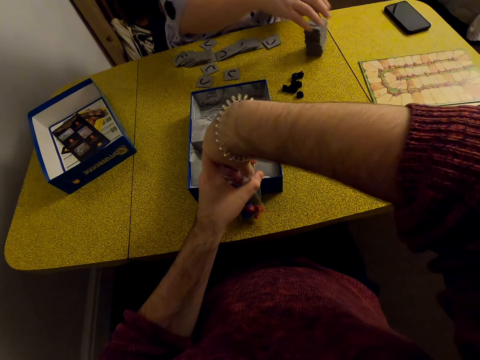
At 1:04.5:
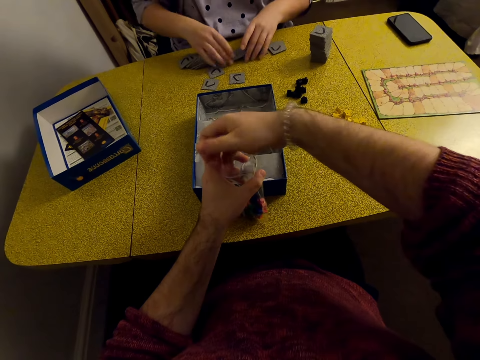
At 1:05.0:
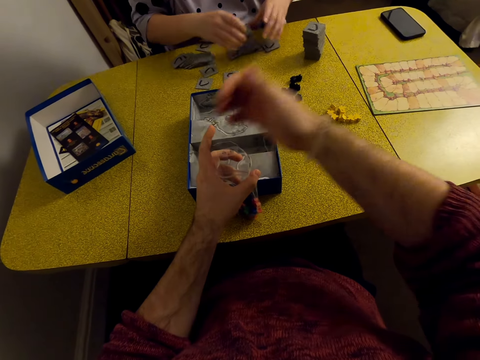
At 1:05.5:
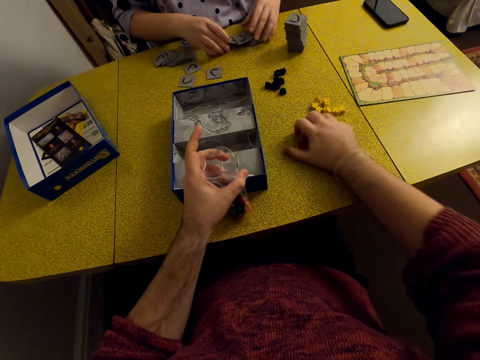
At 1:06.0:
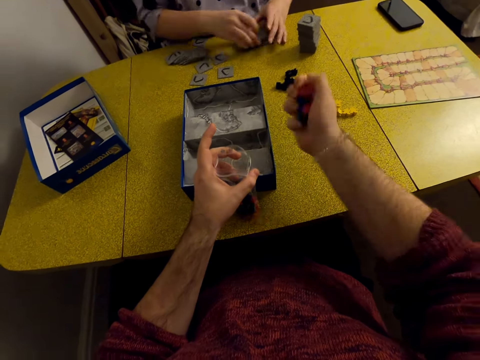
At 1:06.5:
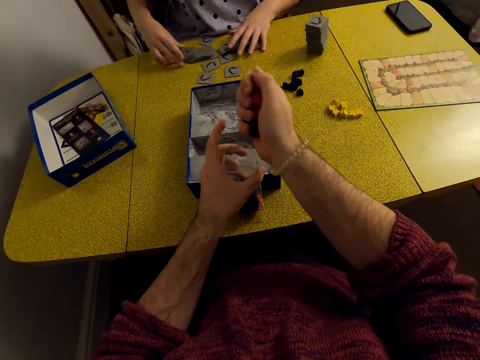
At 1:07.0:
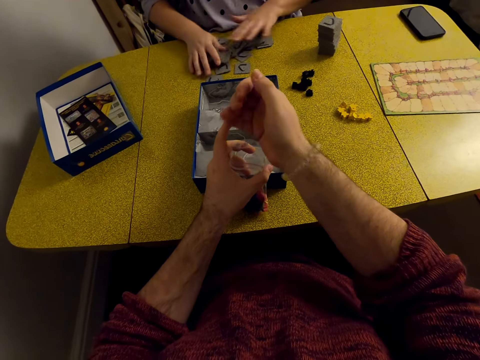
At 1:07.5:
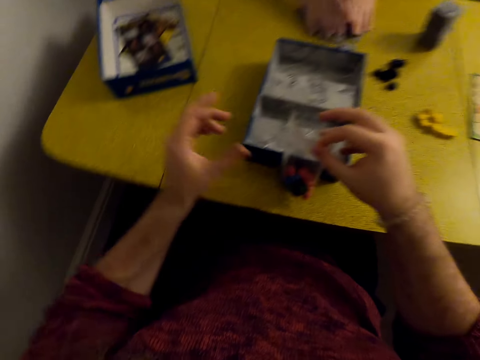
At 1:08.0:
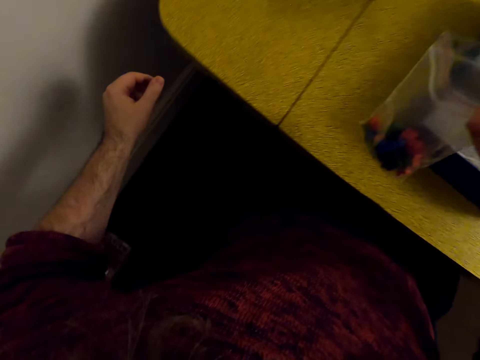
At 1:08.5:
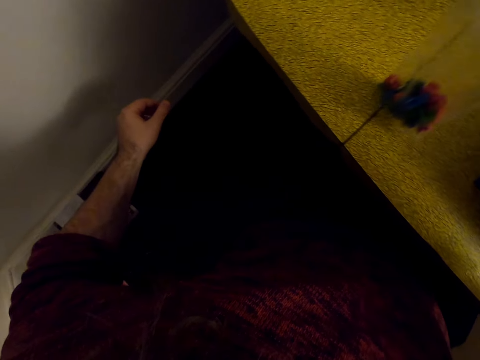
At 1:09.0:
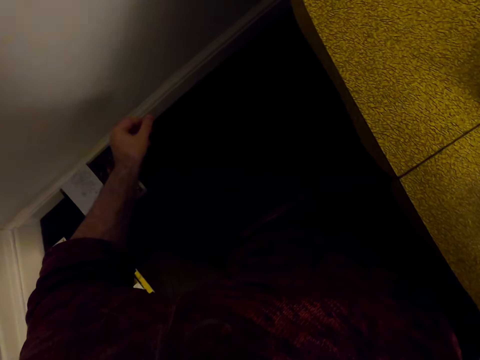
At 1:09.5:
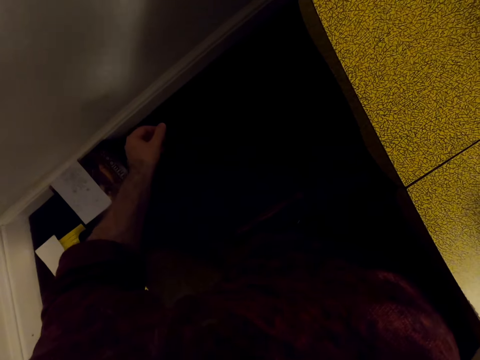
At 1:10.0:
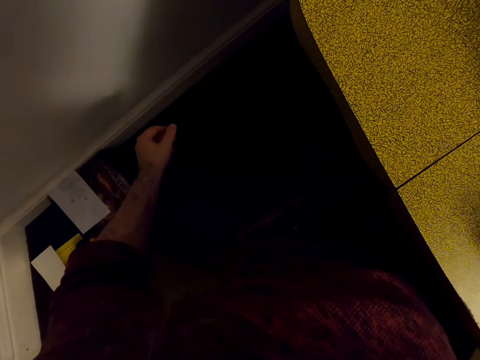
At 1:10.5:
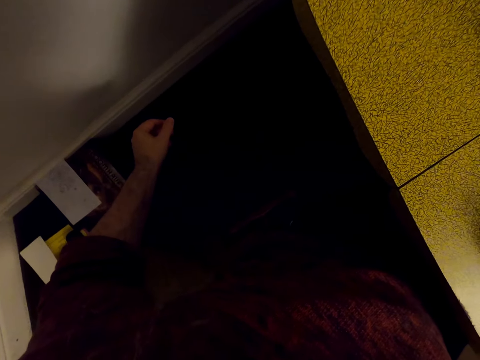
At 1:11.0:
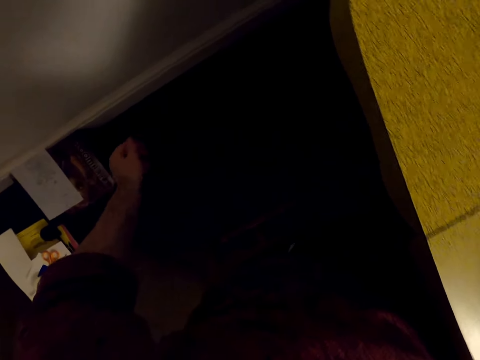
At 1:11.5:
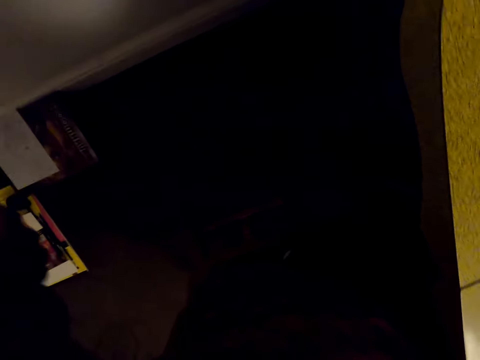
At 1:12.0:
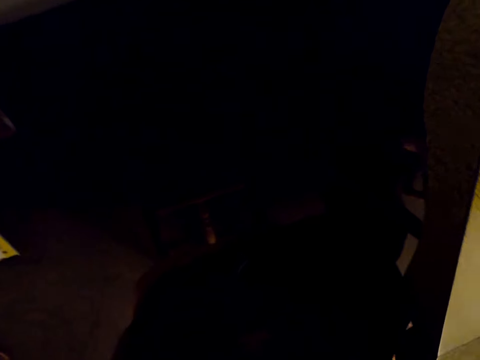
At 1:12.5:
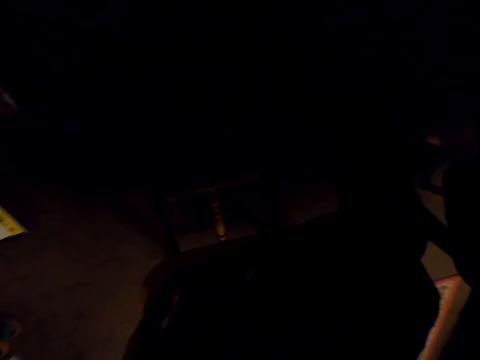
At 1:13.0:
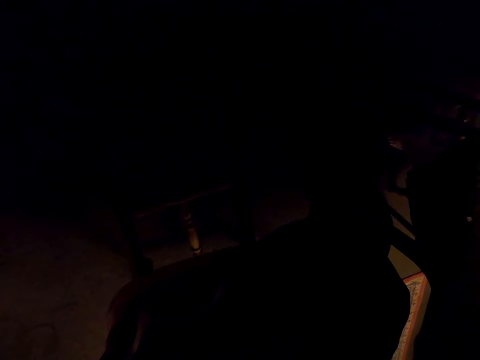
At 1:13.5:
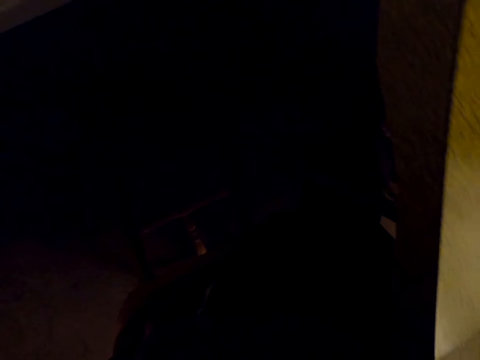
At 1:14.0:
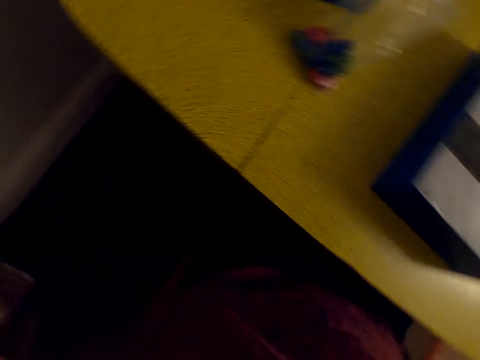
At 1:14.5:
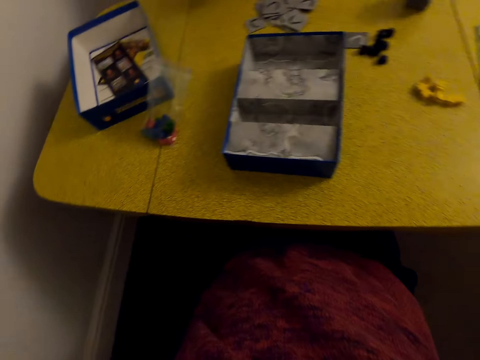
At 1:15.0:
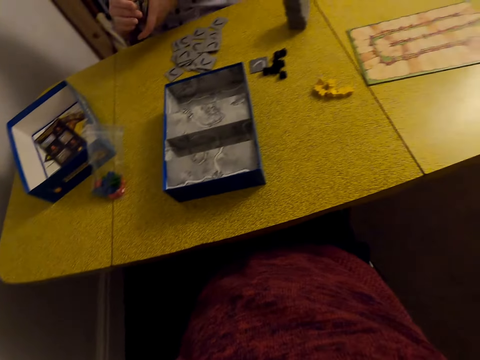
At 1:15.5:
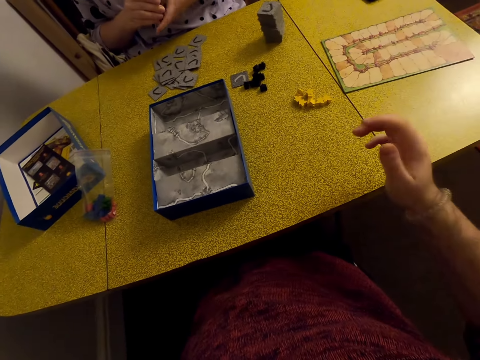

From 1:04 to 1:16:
The camera wearer puts the sachet on the table. They look down. They look around. They adjust the camera.

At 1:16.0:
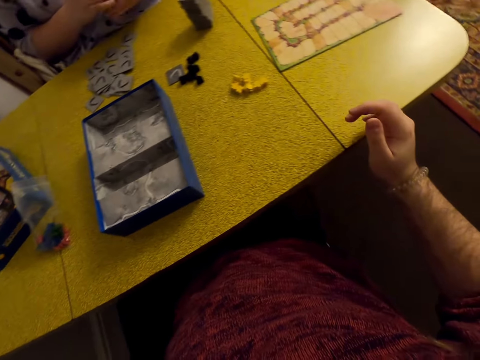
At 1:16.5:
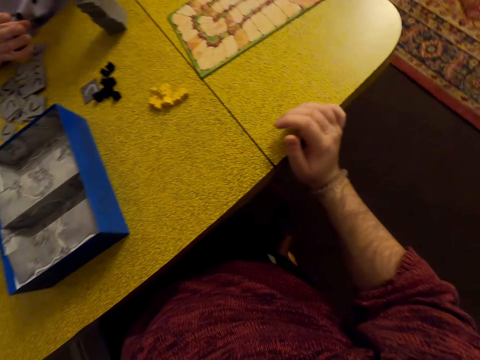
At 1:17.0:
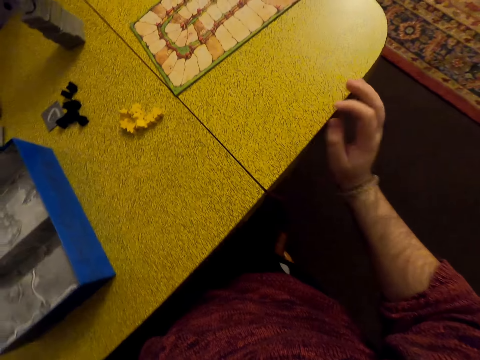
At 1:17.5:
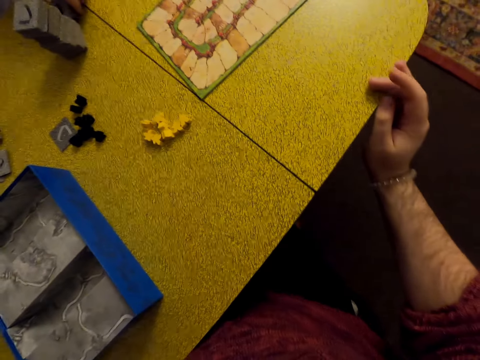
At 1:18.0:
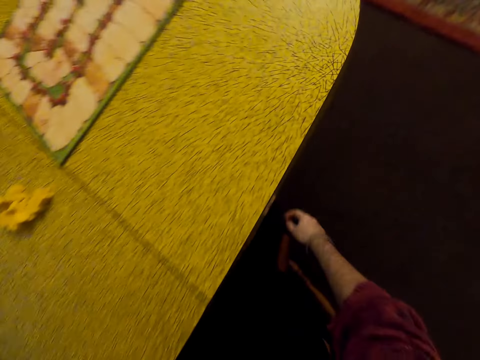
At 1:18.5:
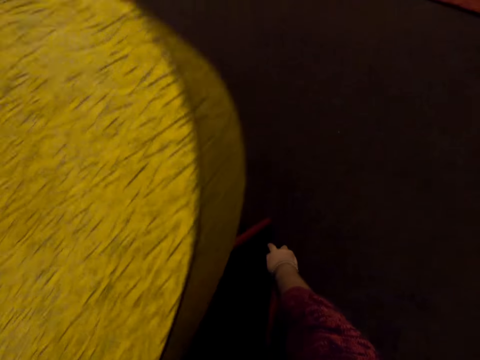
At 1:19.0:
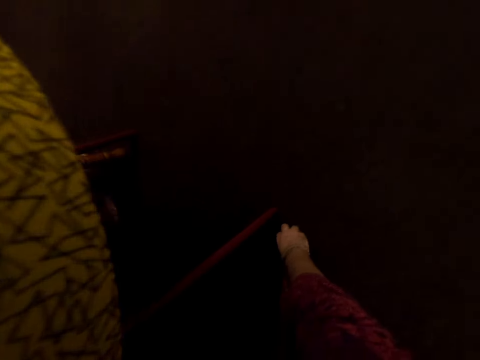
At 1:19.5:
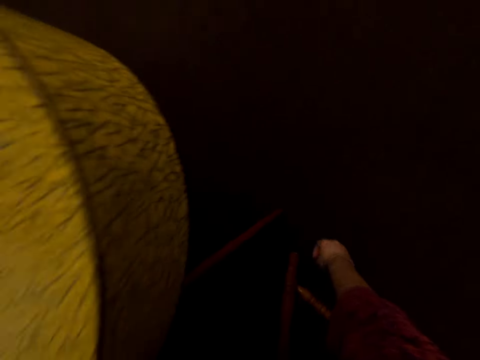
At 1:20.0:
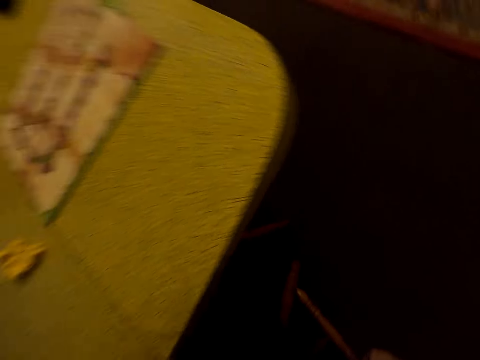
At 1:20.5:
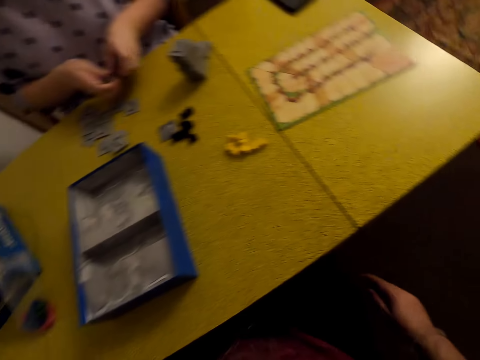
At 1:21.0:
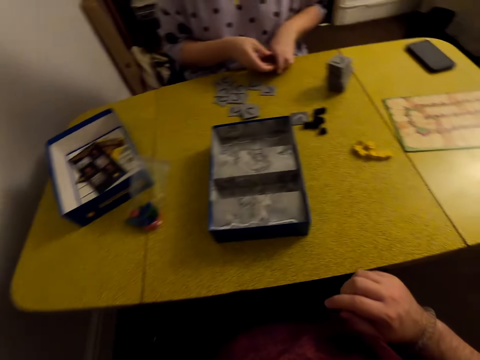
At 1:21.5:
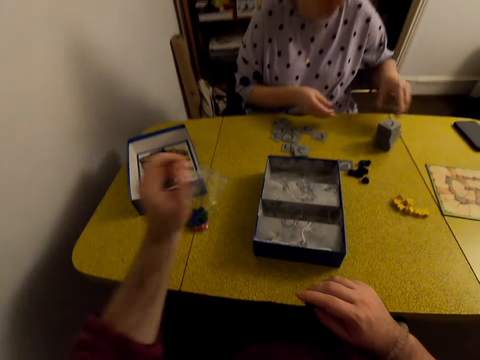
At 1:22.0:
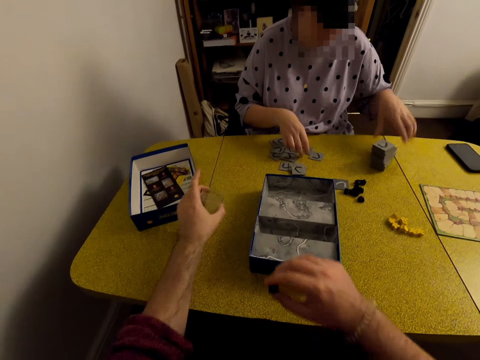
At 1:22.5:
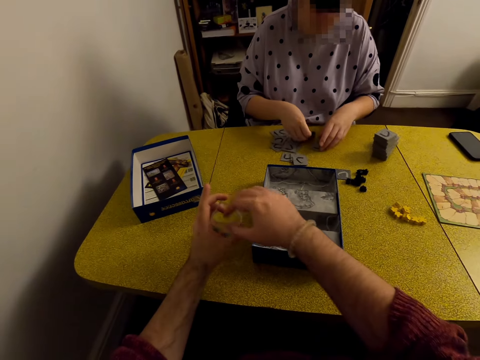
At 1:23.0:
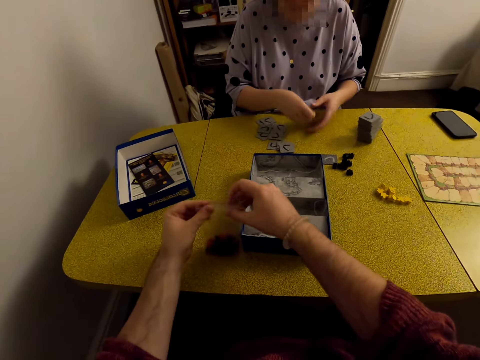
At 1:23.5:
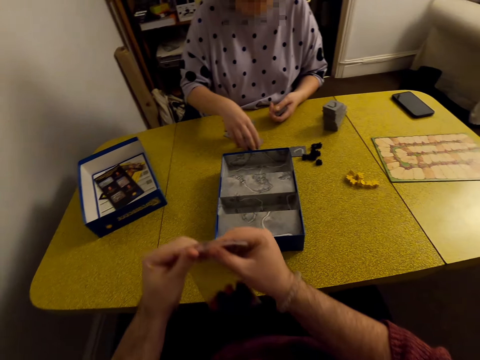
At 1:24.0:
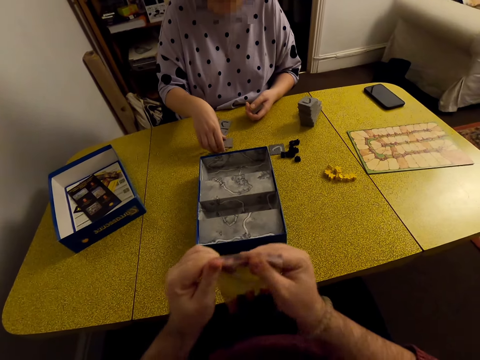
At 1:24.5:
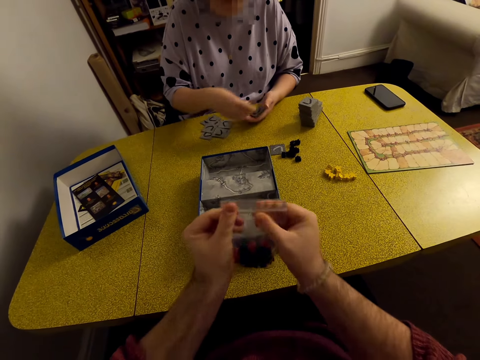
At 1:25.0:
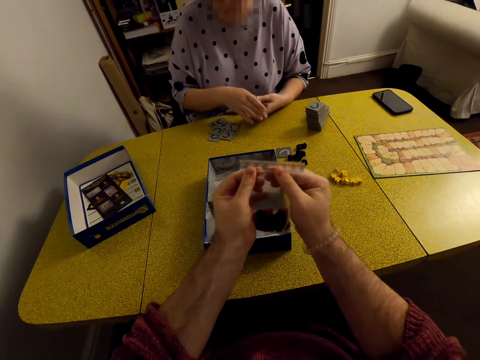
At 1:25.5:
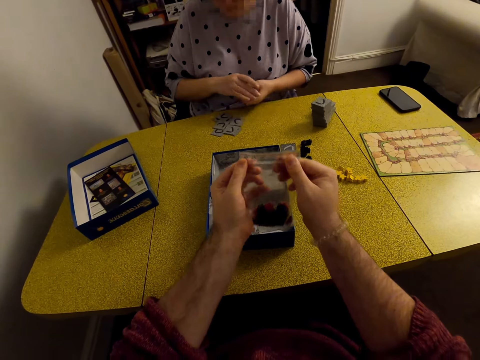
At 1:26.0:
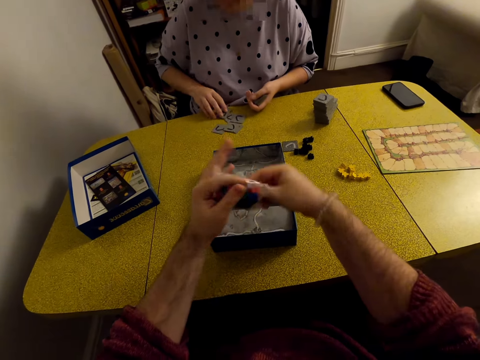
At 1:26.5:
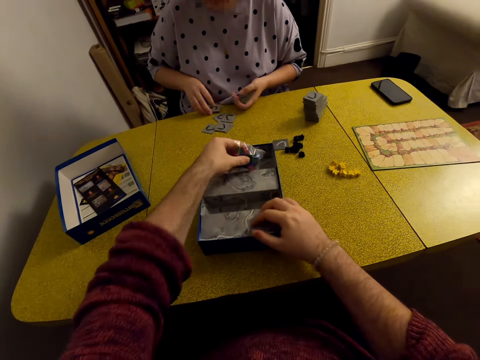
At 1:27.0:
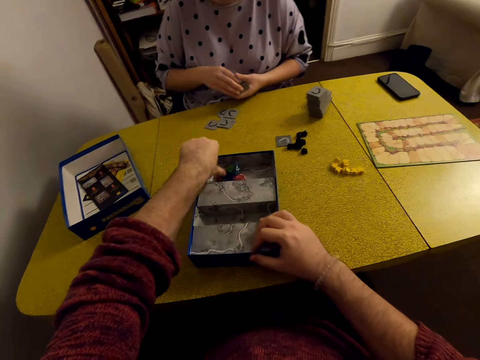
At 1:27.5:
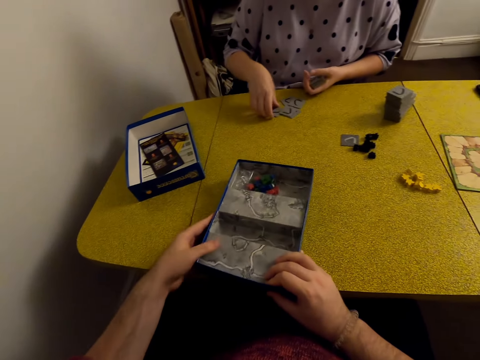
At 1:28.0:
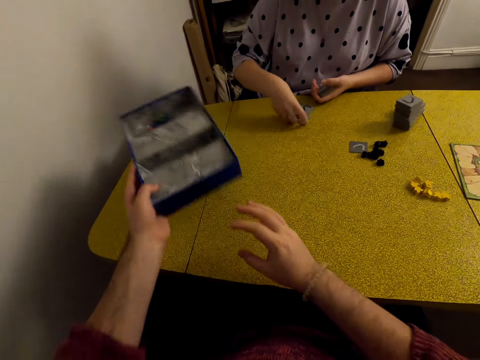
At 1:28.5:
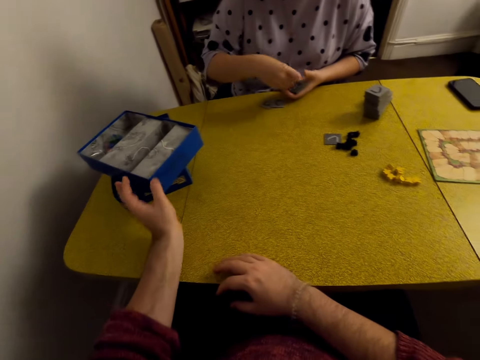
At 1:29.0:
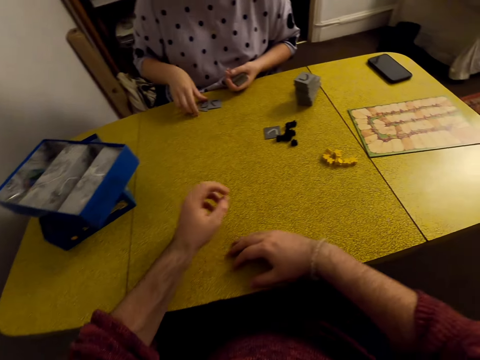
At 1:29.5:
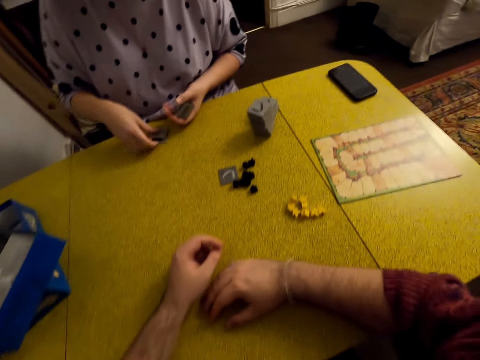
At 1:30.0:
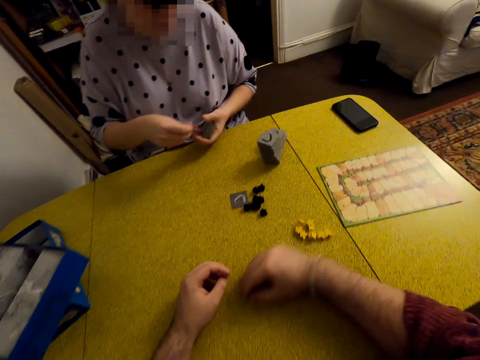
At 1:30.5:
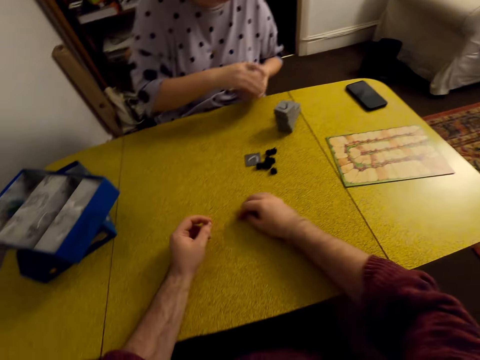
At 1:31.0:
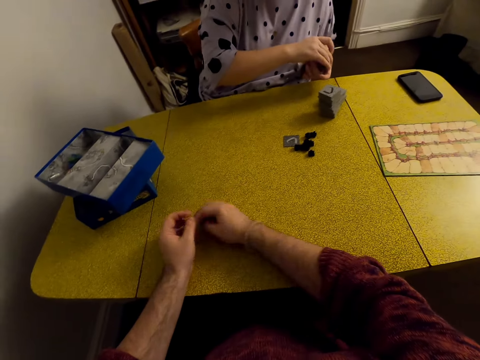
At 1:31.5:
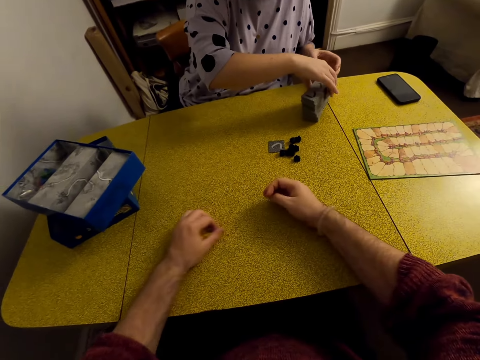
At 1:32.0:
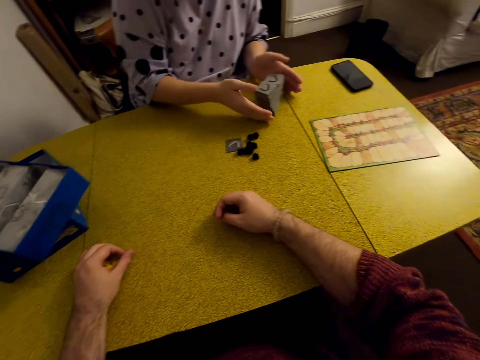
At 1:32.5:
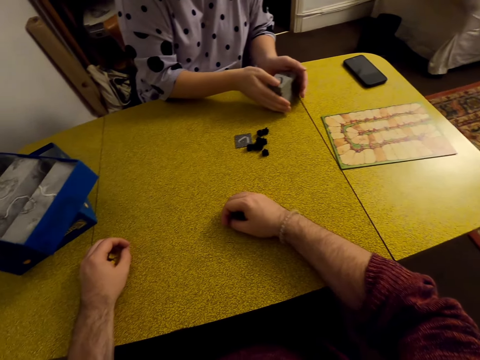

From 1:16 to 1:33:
The camera wearer picks a meeple. They return some meeples on the sachet, close the sachet, put the sachet of meeples in a box and put a part of the box aside. A lady arranges a tile. The camera wearer moves the stars.
